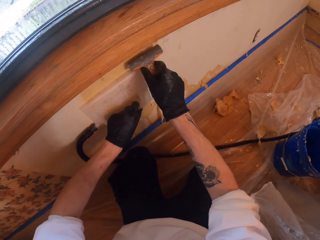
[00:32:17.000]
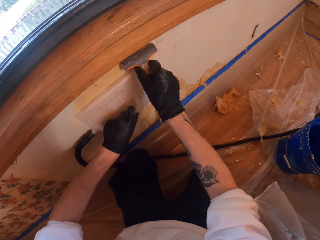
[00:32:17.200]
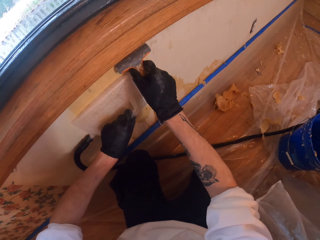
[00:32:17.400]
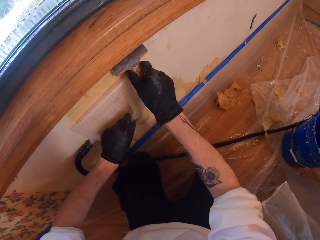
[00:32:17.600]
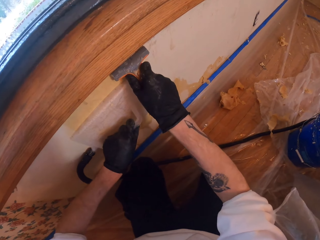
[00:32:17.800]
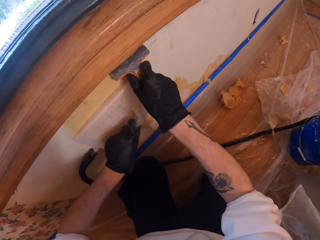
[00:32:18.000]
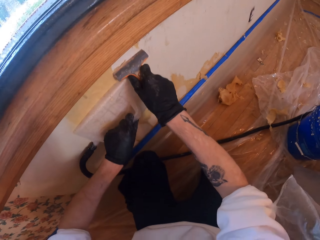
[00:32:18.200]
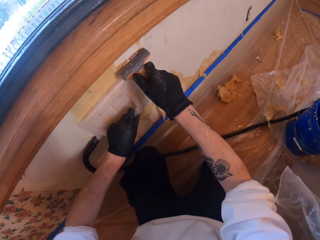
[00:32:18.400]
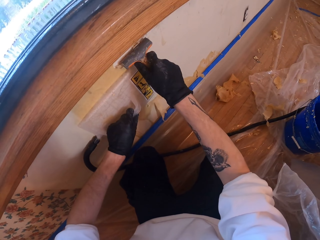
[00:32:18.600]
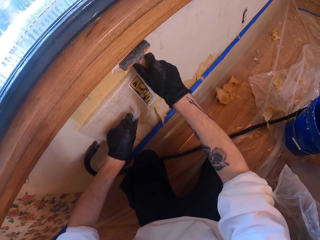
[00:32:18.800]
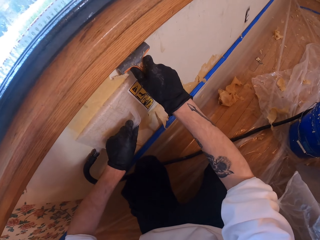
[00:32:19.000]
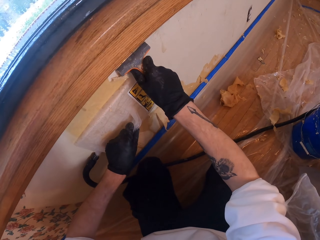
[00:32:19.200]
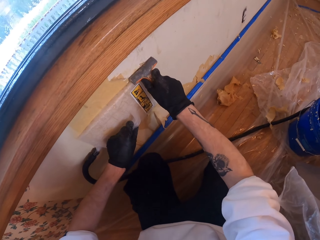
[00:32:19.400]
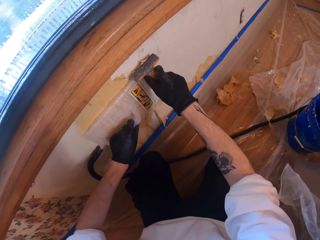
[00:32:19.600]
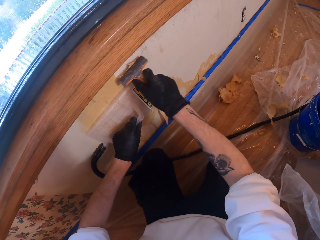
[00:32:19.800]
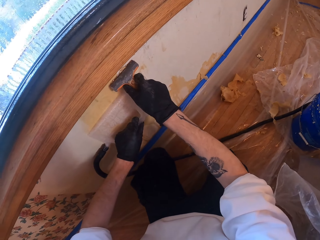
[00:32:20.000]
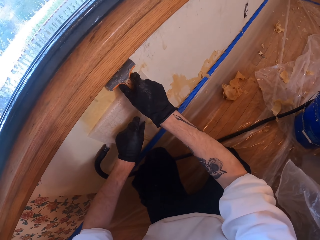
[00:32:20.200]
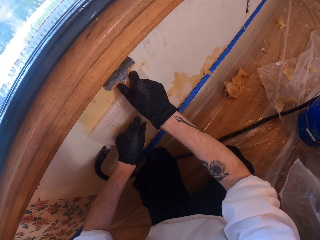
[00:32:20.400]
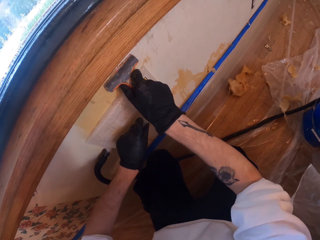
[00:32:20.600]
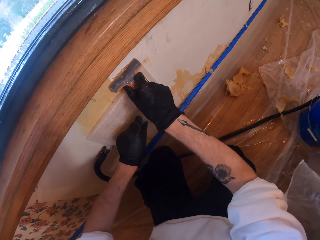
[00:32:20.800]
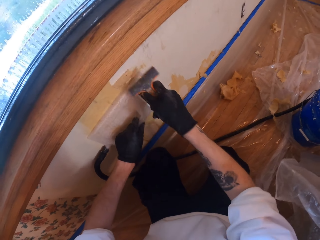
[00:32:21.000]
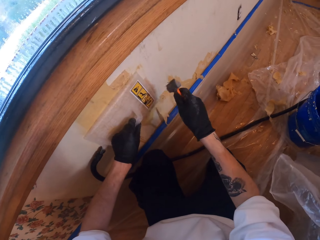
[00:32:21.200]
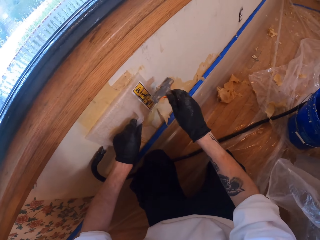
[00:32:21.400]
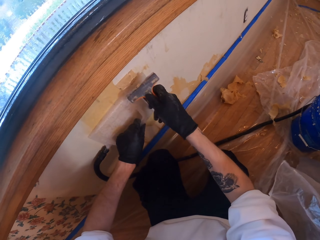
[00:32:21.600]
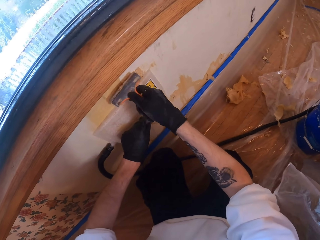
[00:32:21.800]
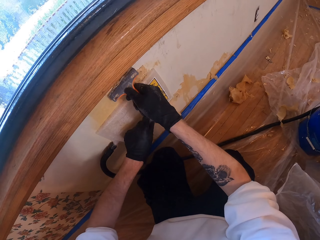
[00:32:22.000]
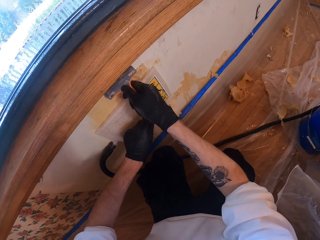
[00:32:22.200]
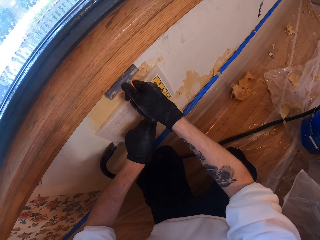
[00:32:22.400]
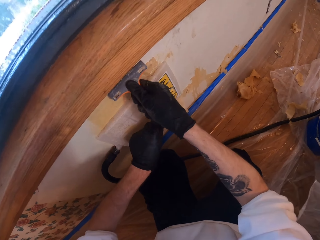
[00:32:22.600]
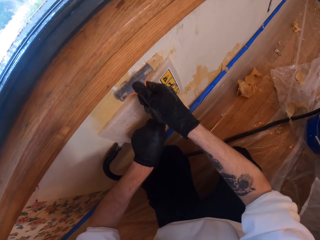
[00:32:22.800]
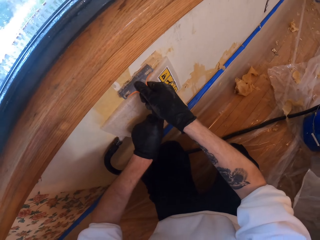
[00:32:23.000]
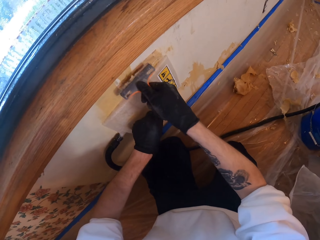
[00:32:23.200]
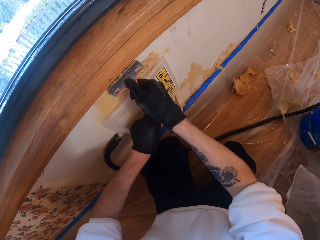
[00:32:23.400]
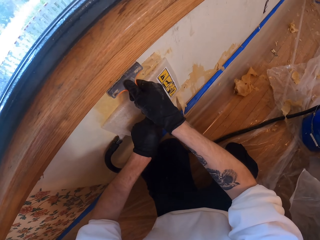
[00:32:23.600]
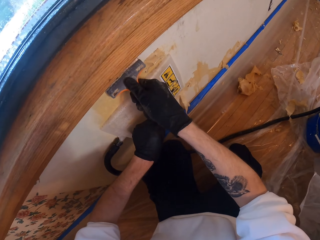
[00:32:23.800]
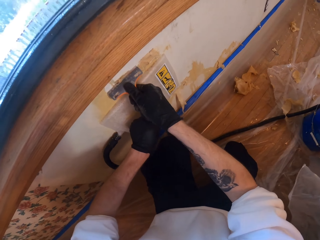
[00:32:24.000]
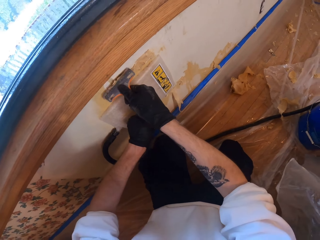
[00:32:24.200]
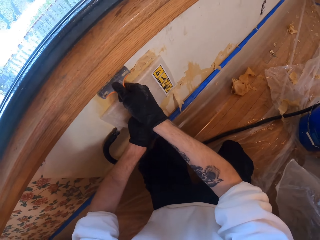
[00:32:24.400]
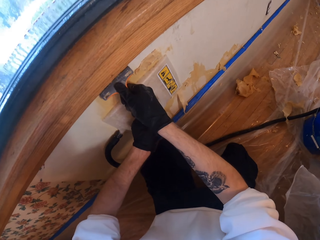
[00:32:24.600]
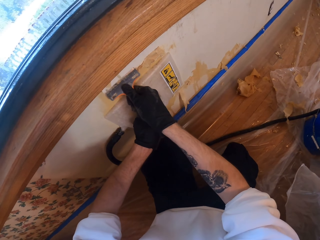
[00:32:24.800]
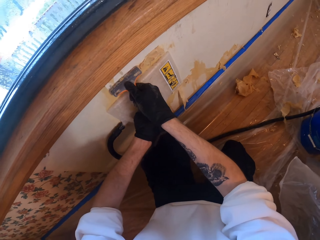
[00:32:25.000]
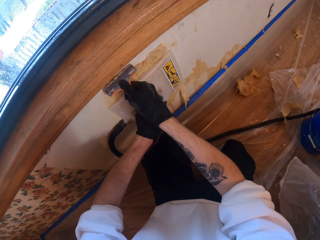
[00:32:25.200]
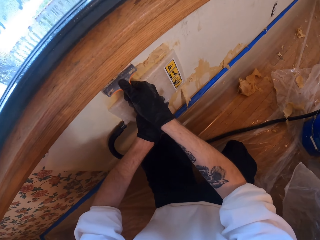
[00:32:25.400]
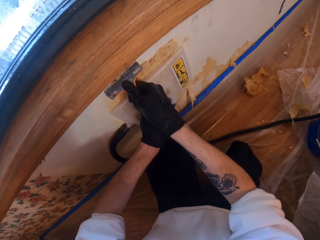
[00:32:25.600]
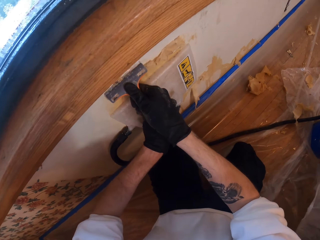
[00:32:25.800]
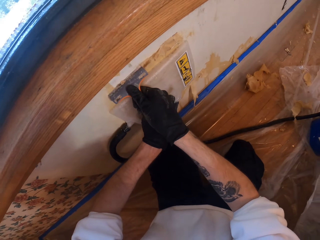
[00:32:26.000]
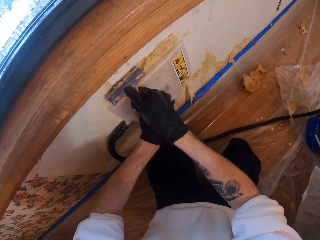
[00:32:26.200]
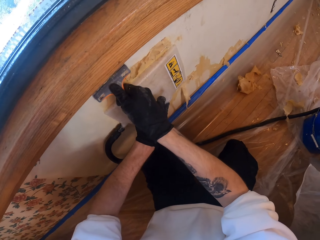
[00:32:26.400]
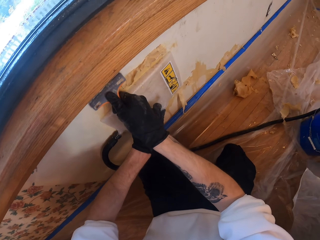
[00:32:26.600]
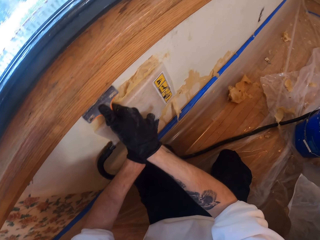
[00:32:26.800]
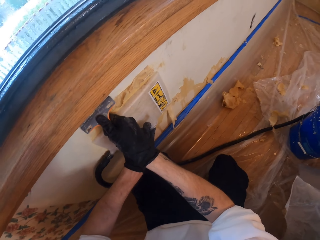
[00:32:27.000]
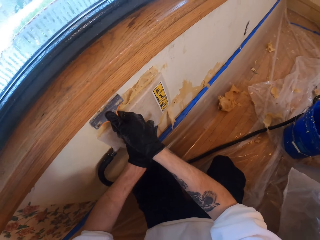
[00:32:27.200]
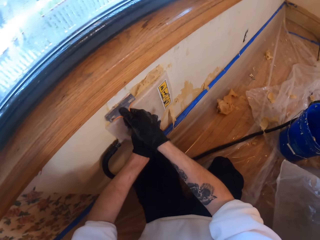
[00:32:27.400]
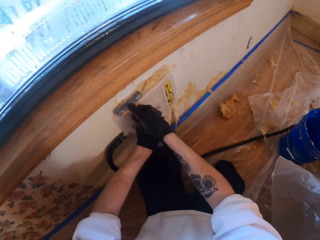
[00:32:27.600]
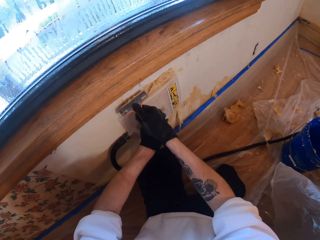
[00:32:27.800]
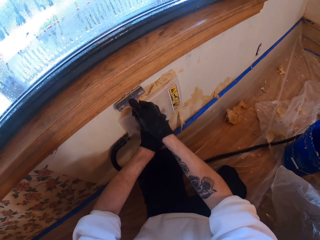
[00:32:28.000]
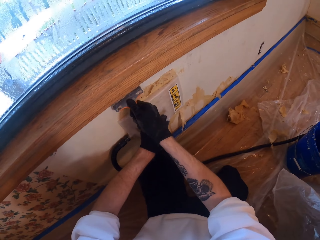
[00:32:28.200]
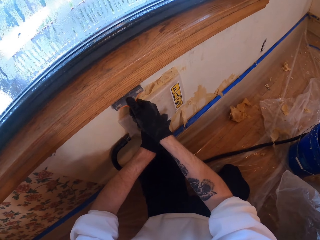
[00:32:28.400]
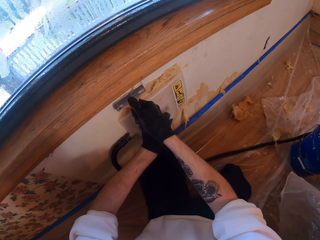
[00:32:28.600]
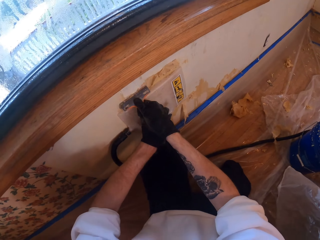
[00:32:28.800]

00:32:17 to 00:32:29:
The camera wearer levels the surface. They remove paint from the wall. They scrub the wall.

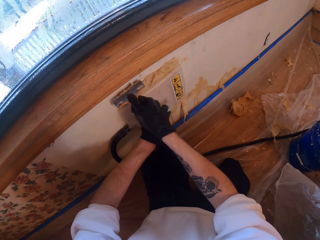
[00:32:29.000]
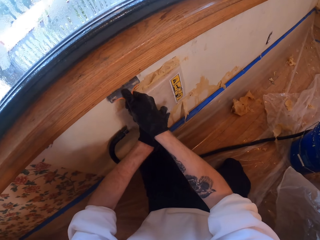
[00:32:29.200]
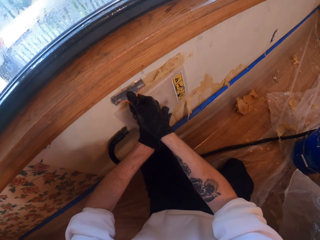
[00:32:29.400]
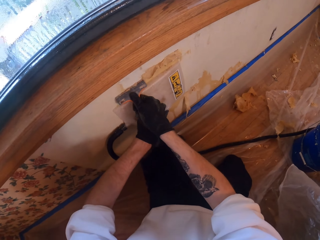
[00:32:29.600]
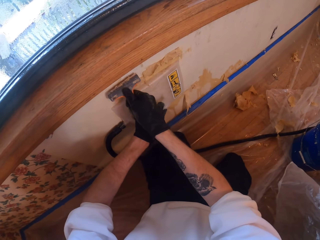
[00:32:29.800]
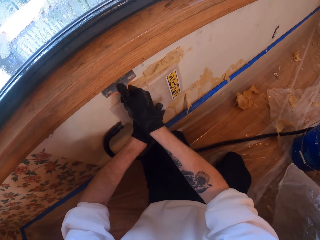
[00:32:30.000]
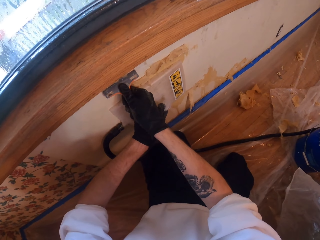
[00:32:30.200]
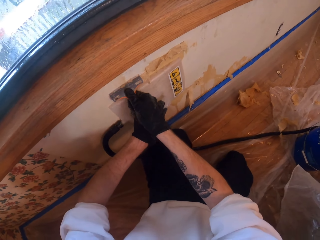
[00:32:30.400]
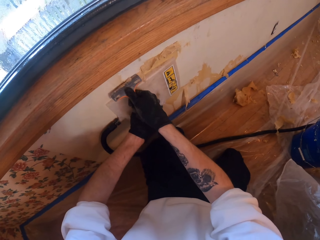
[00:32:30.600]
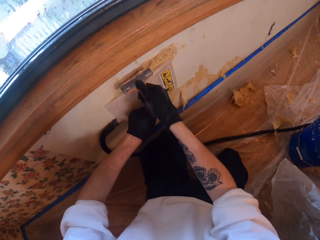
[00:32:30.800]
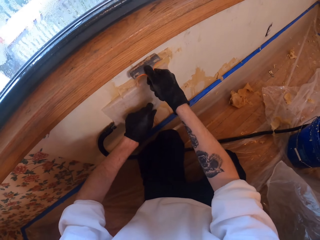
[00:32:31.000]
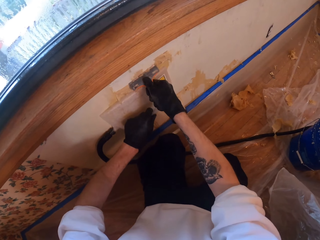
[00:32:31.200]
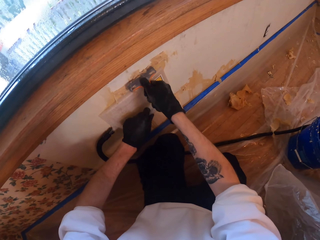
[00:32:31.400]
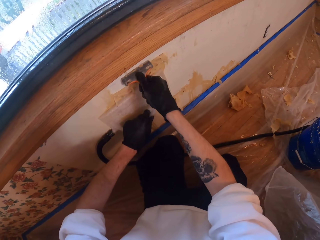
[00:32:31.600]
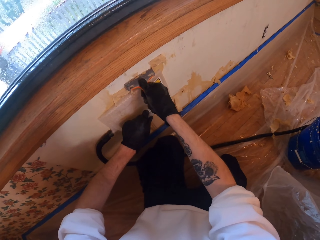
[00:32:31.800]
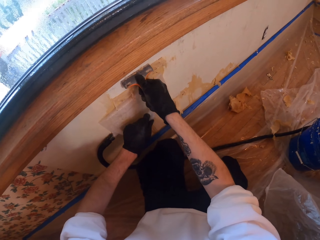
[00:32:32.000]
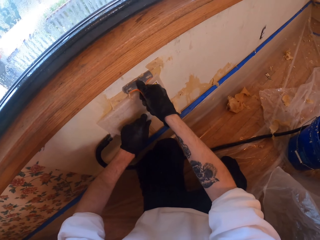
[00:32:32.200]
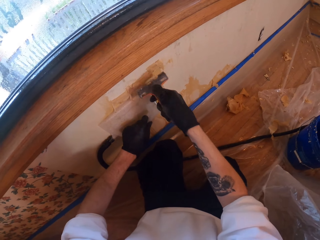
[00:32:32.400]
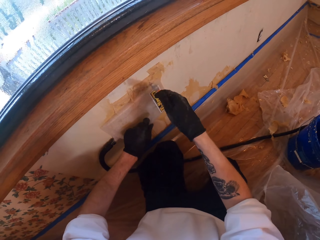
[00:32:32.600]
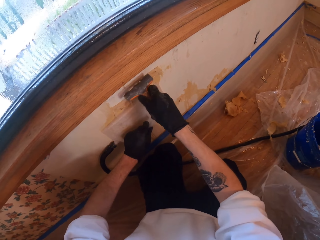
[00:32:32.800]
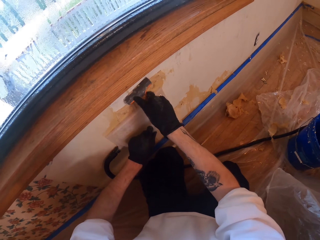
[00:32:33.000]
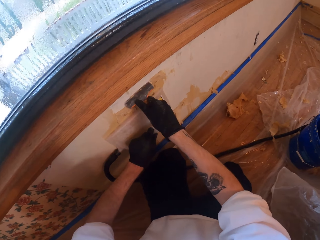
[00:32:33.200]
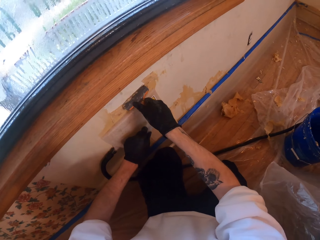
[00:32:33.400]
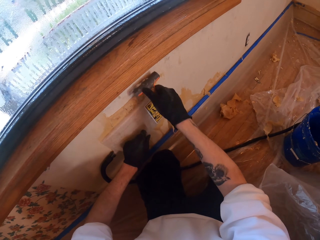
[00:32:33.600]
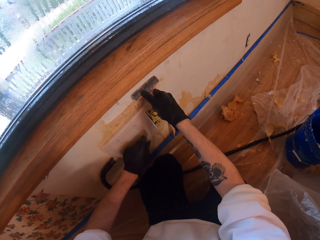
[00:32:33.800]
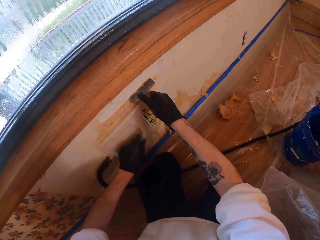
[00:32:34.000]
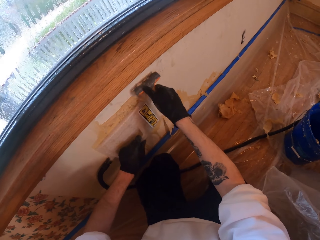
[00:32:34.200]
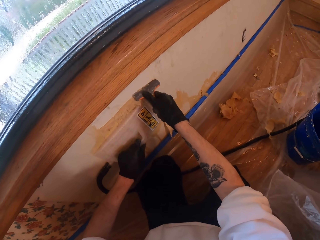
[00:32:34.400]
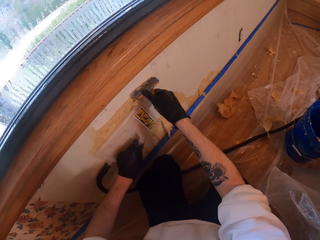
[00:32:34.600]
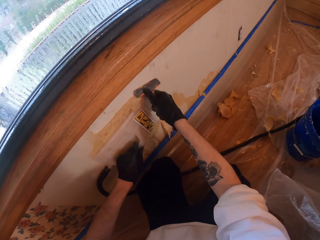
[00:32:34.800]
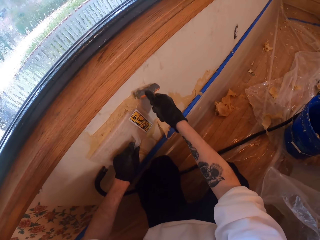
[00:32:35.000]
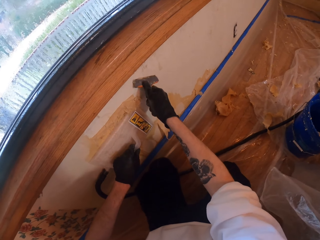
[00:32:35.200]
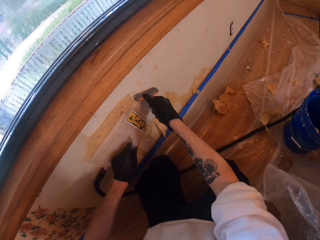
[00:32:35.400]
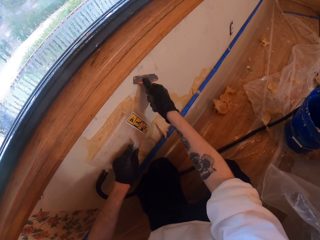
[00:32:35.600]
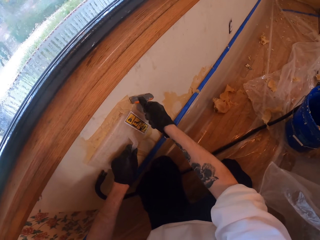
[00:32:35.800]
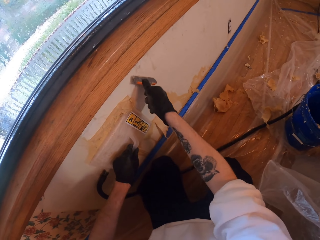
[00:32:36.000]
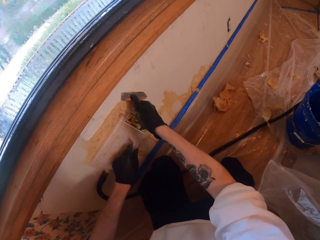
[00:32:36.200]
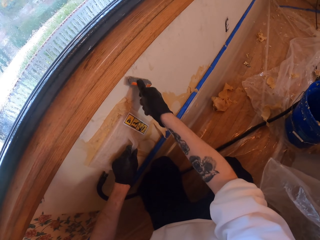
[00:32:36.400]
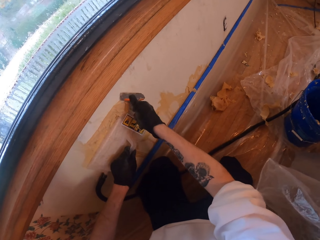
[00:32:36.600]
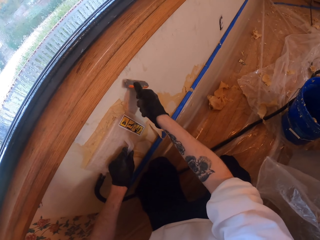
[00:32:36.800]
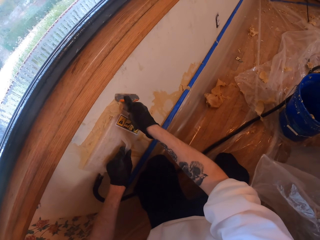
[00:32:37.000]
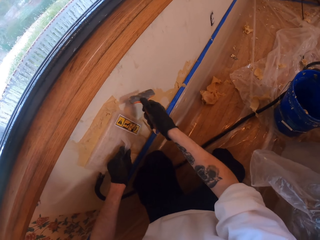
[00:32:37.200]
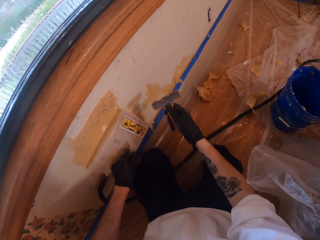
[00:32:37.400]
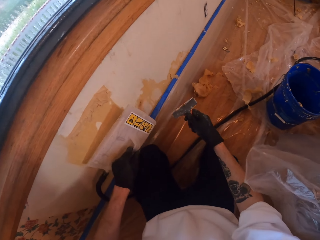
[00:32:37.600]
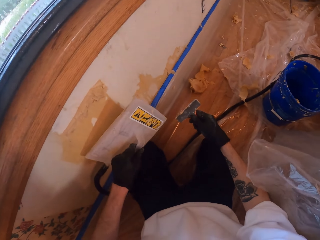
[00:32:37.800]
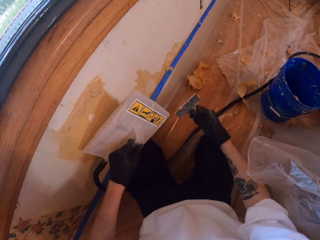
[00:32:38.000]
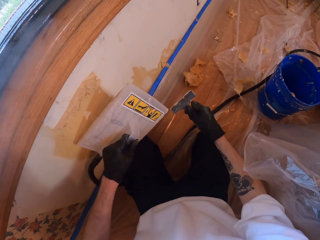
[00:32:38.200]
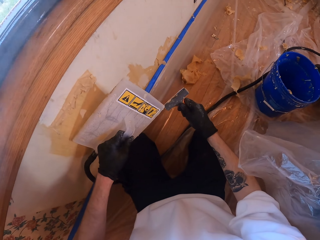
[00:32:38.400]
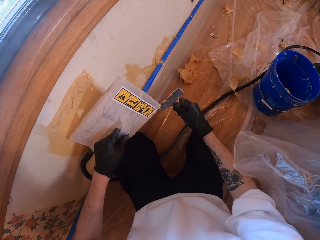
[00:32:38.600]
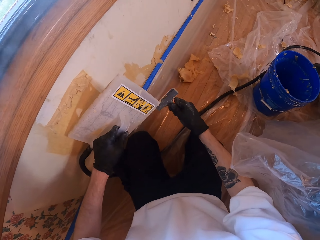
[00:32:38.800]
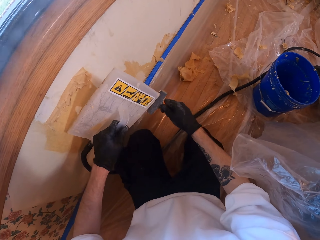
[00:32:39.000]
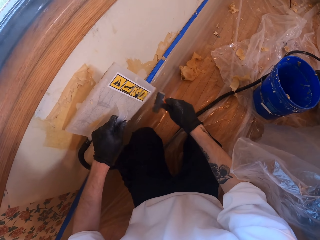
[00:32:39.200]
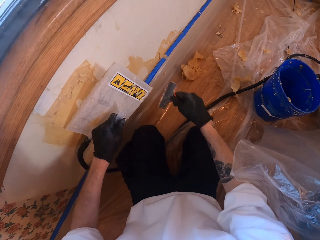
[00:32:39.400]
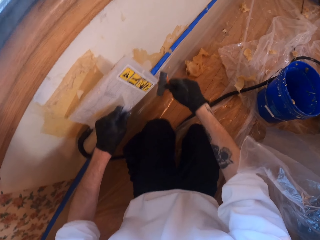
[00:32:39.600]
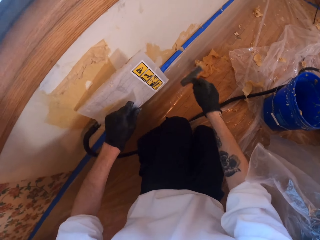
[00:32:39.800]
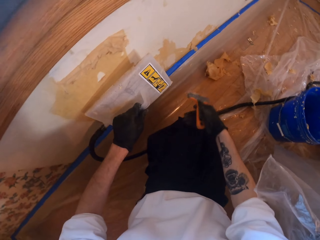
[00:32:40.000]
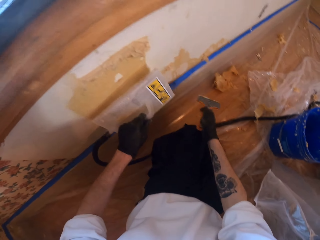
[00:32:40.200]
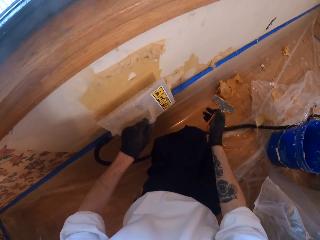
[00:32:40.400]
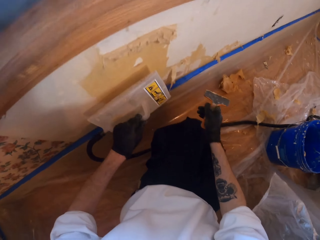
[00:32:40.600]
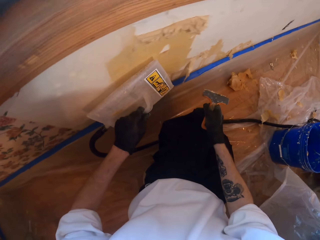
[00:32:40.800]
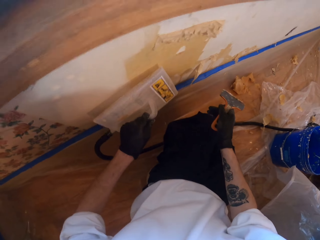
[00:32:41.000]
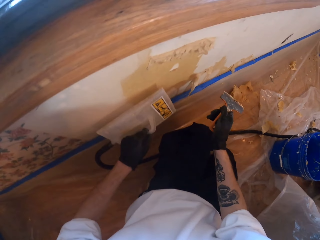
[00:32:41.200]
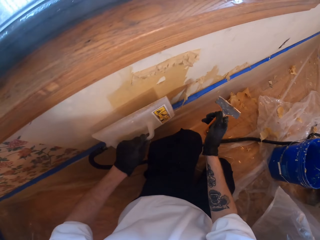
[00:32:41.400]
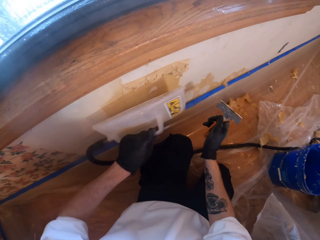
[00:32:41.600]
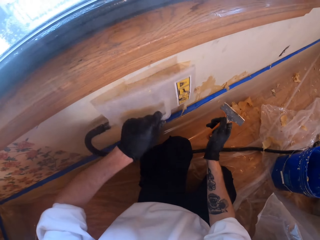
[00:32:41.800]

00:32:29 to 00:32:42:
The camera wearer removes the steamer from the wall.
